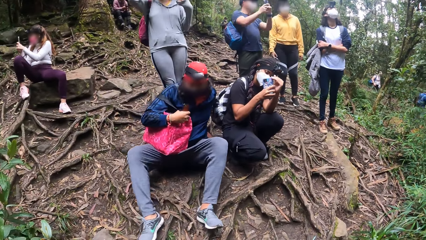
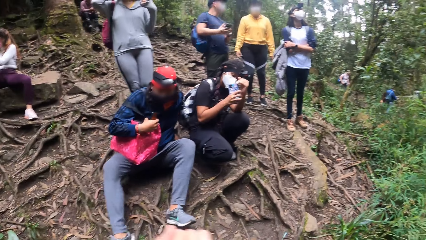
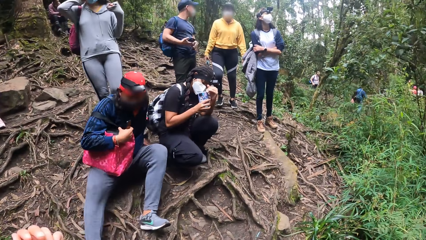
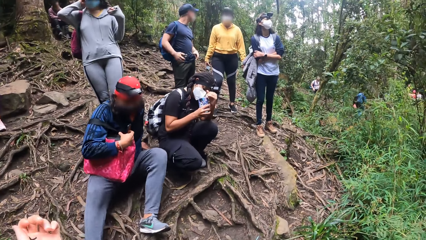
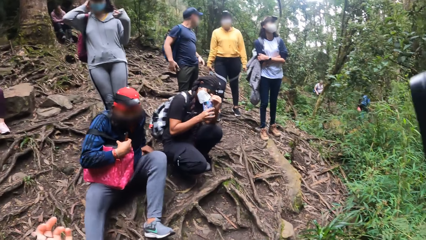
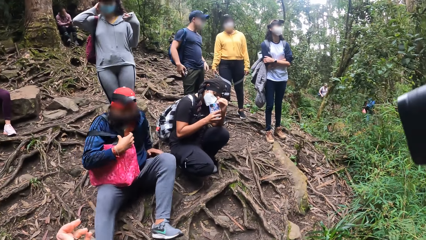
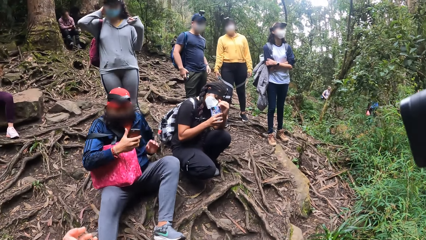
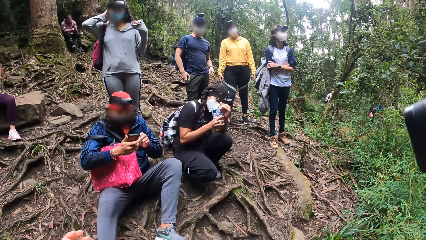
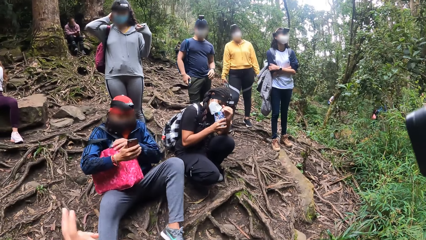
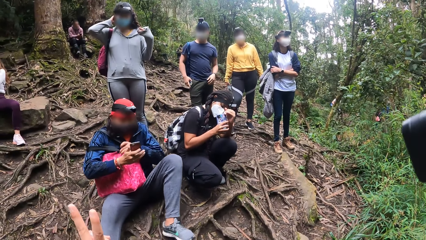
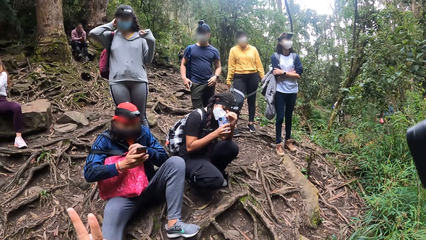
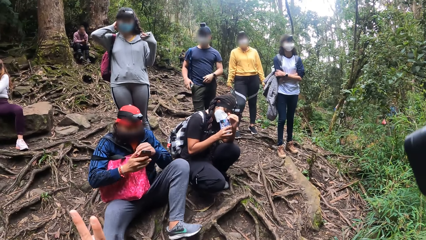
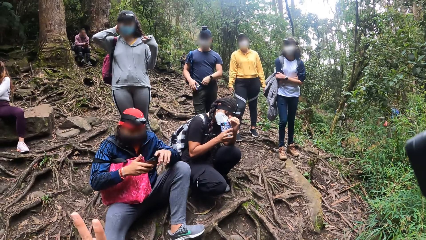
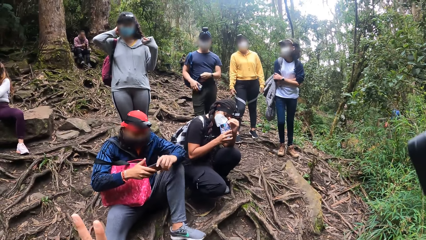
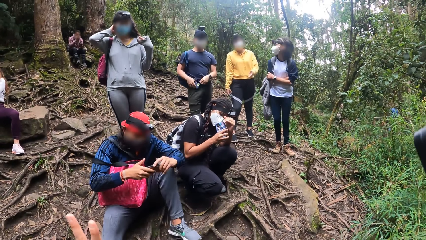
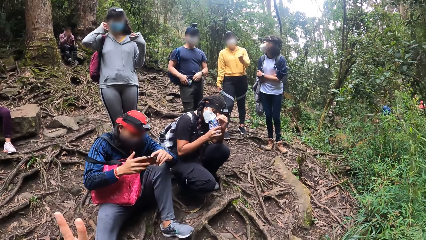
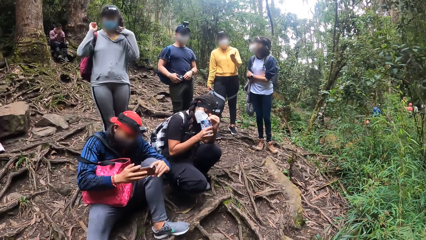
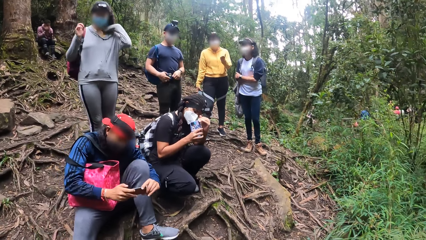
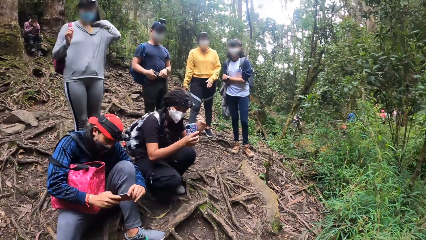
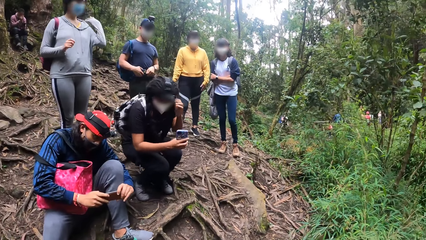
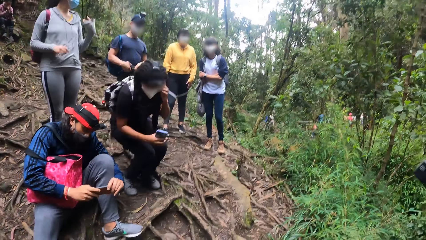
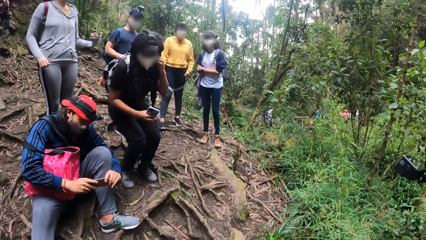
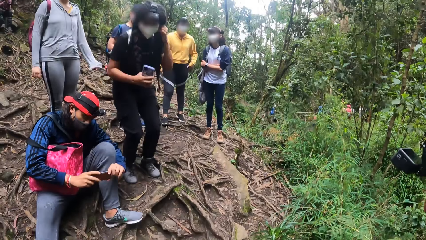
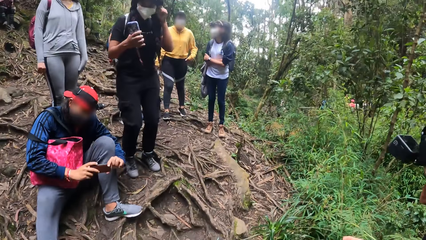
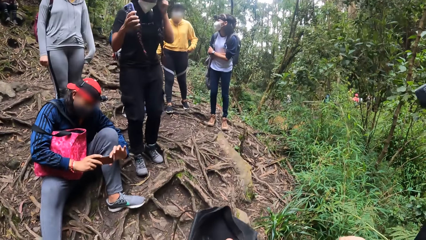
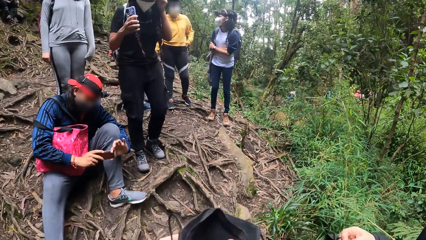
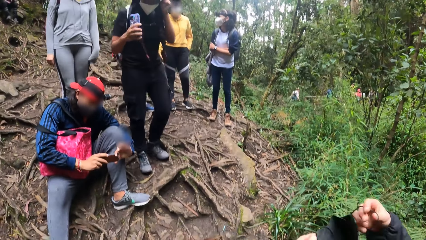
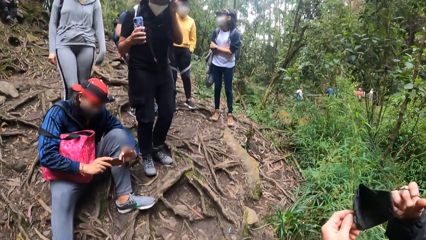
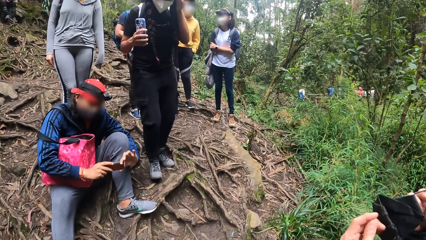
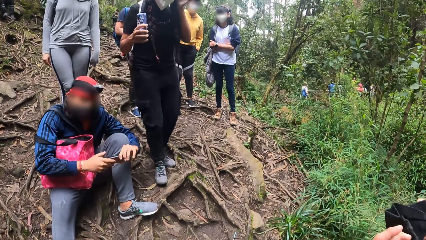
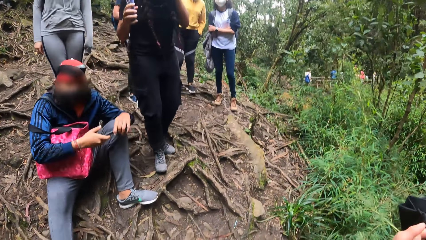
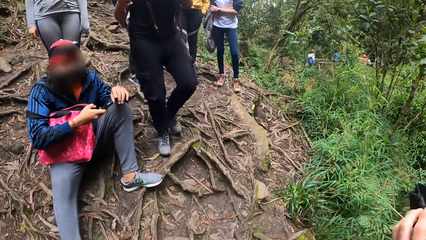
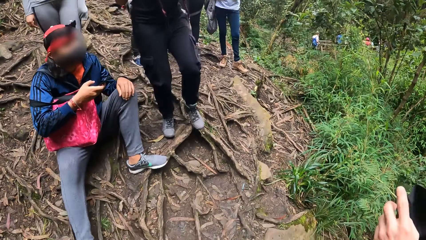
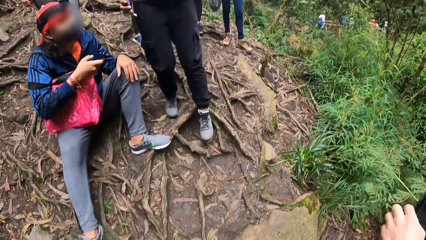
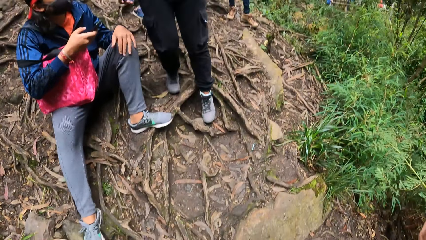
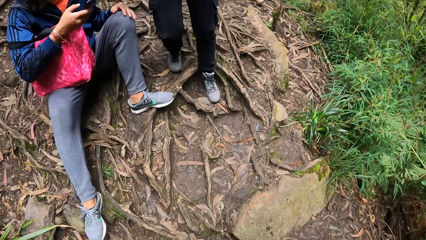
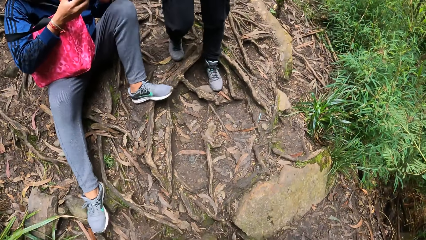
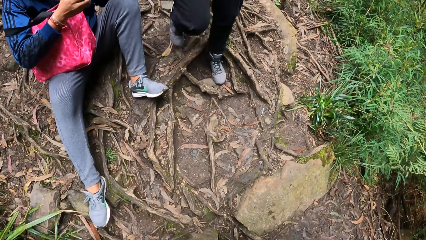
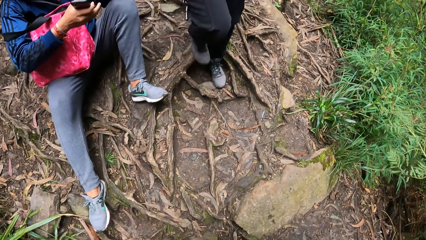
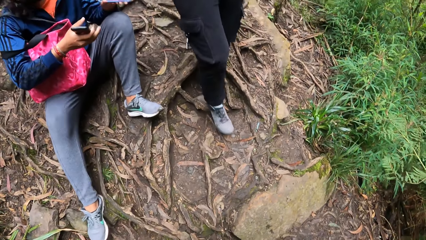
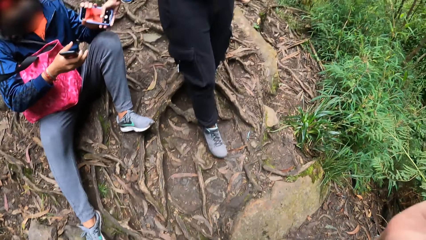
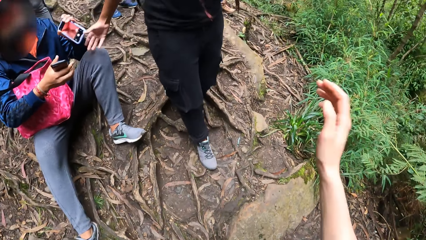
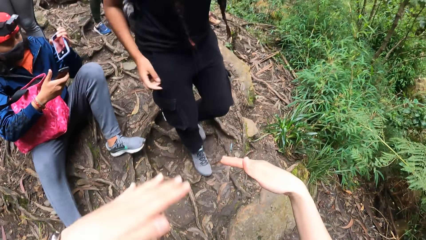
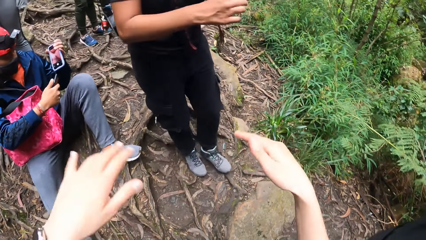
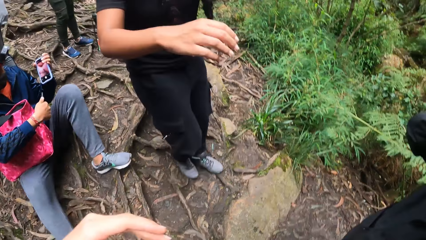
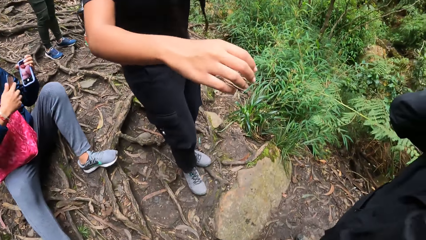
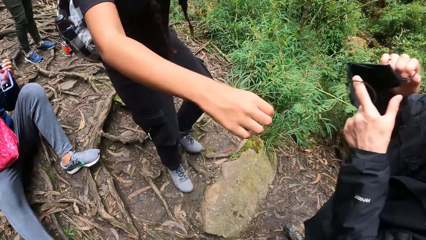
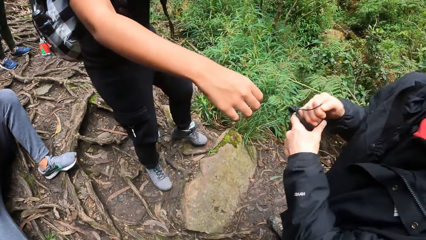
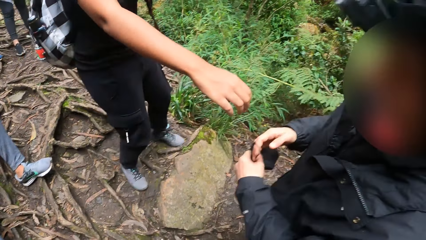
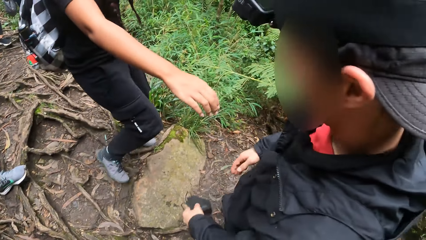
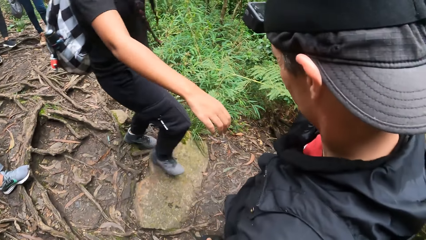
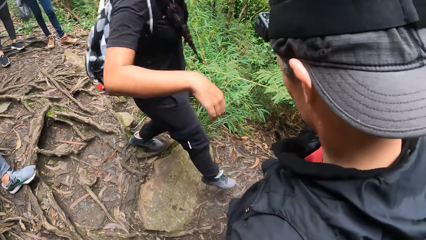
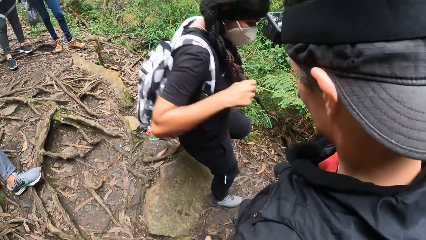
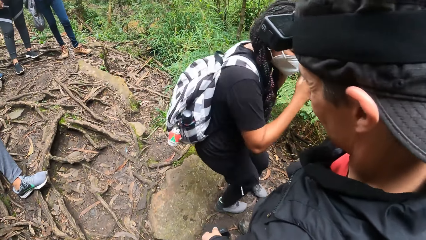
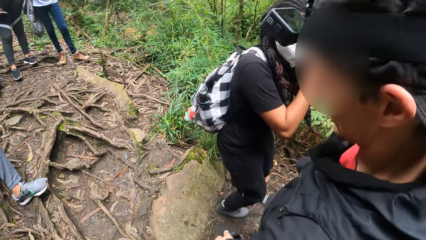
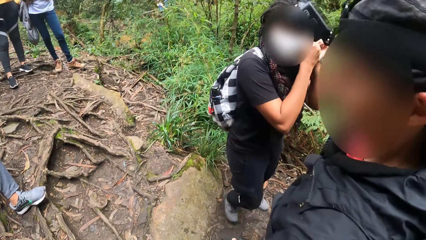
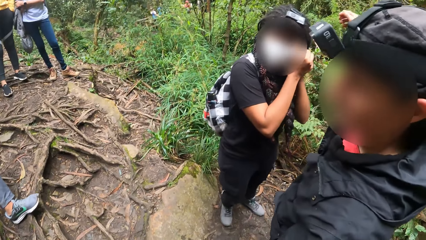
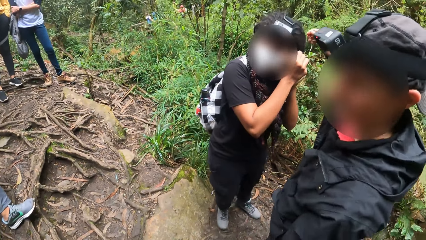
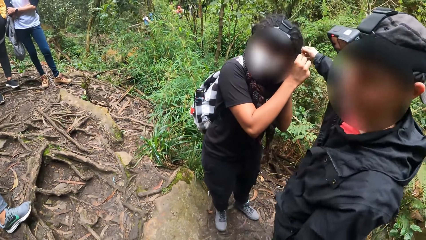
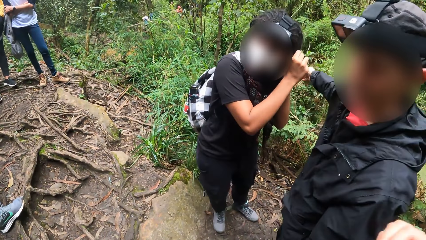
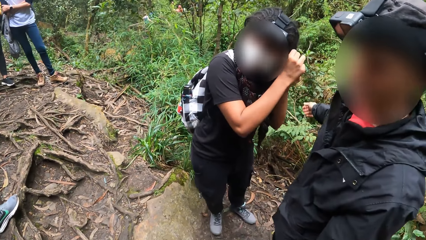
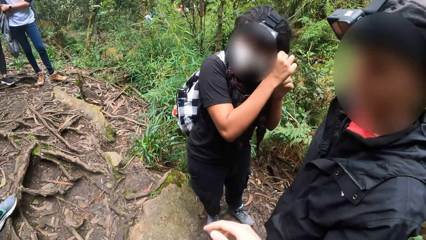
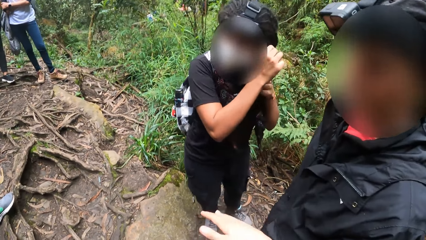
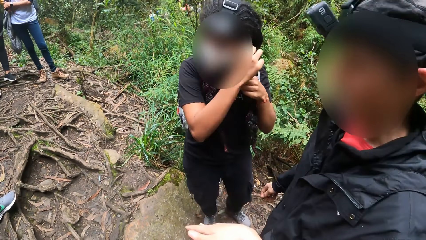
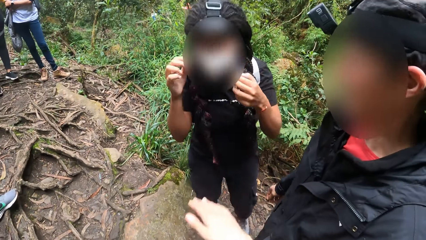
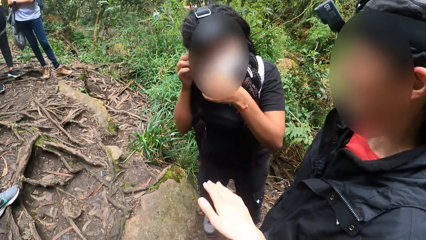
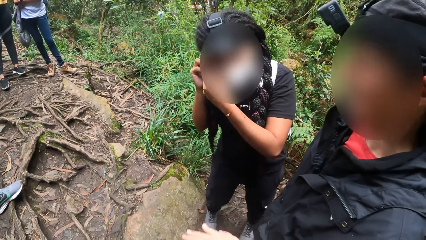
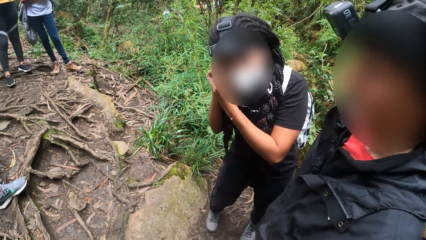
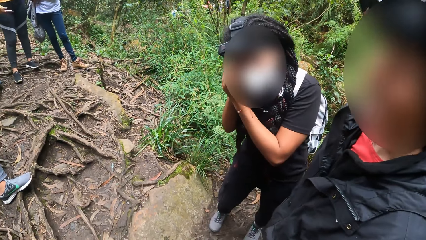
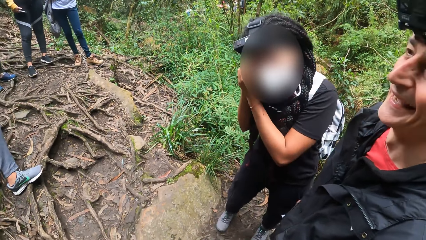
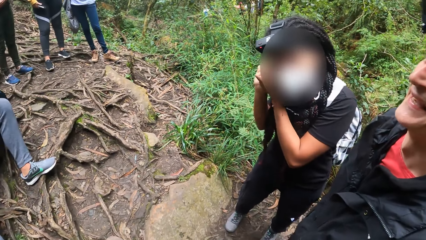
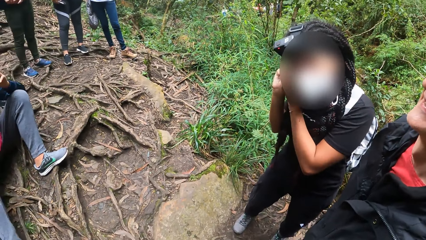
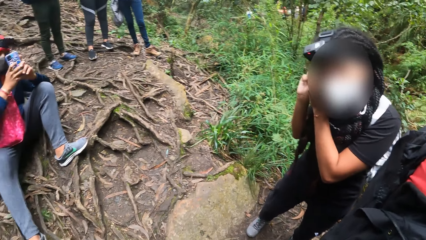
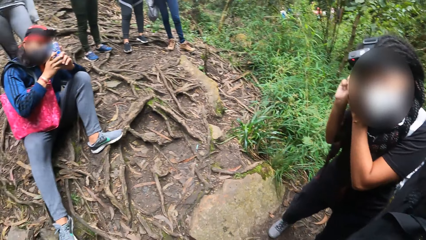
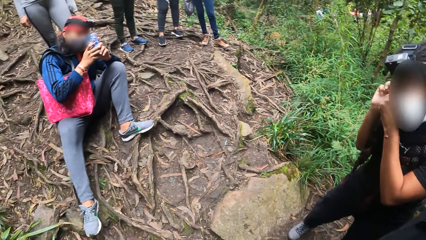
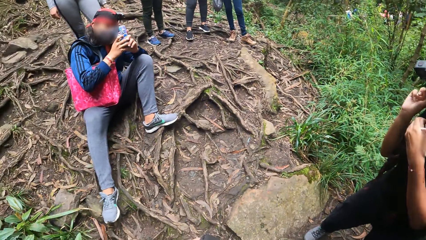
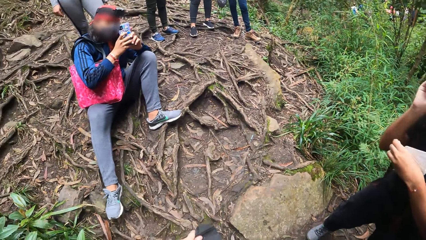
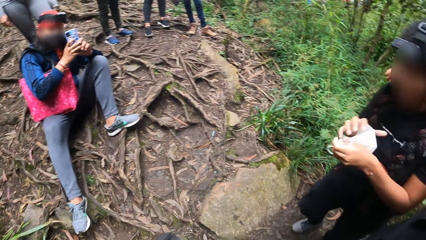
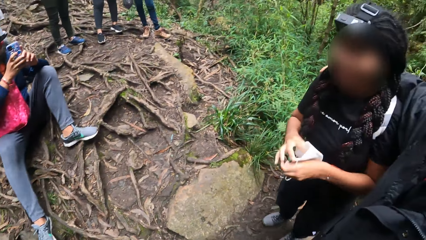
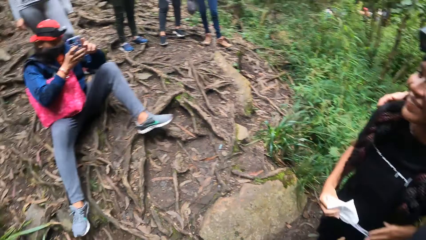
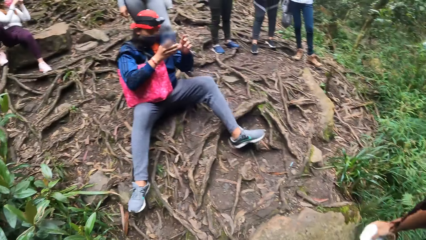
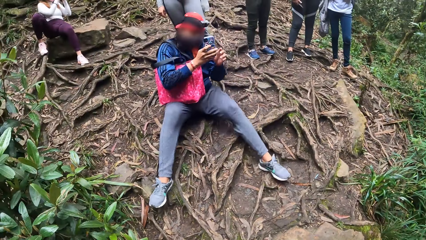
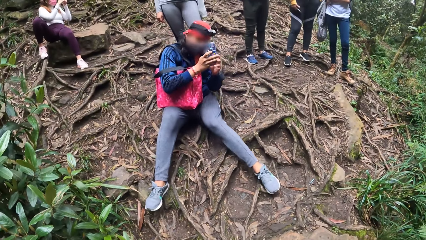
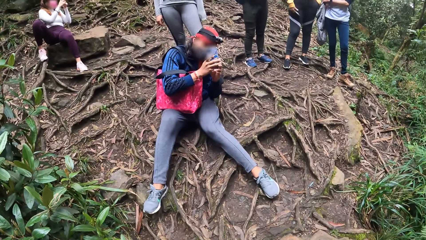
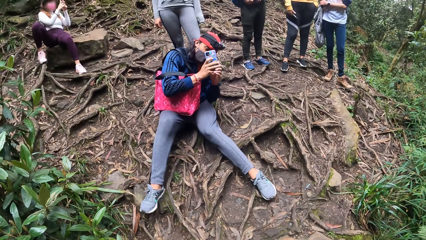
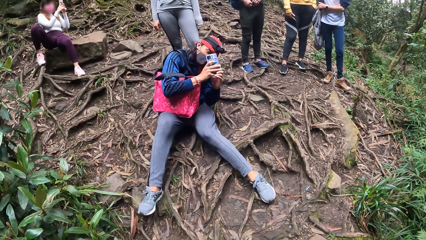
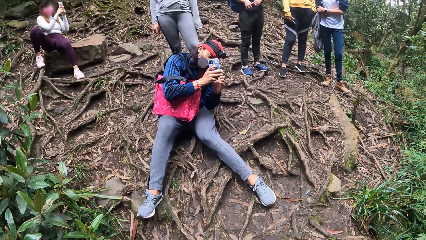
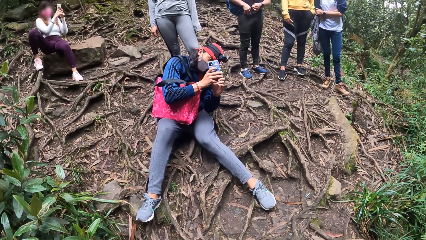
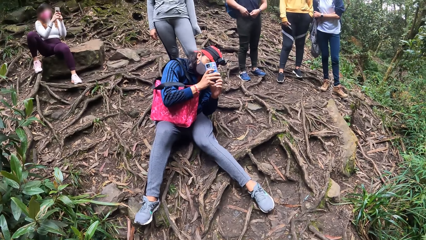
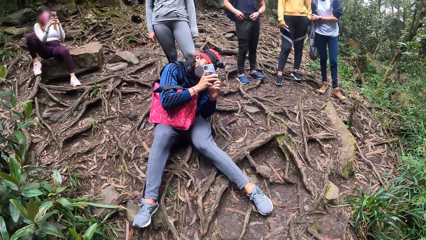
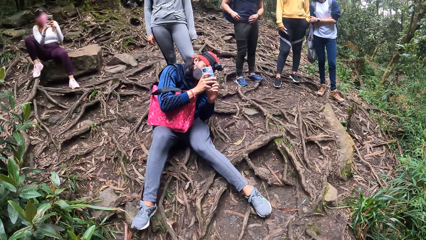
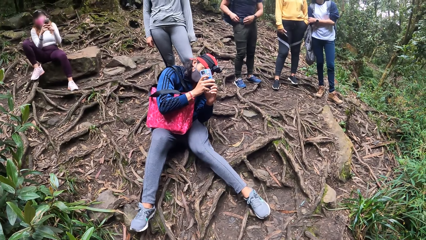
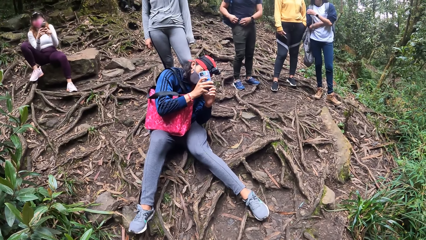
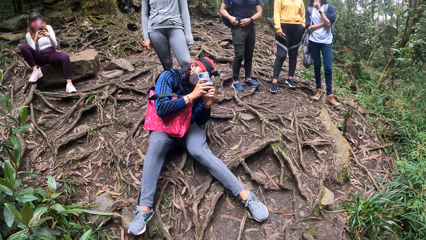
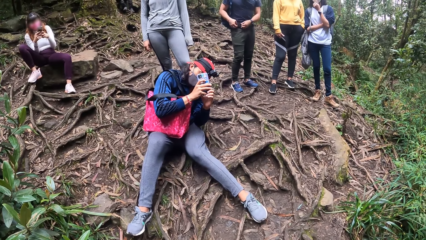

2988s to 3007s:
The camera wearer poses for a picture. The man snaps with the phone in his right hand. The woman stands up with the phone in her left hand. Another man holds a face mask. The camera wearer moves both hands. The woman walks towards the other man. The woman holds her mask. The camera wearer moves the right hand. The woman removes the face mask on her face with her right hand. The first man snaps with the phone in his hands.
